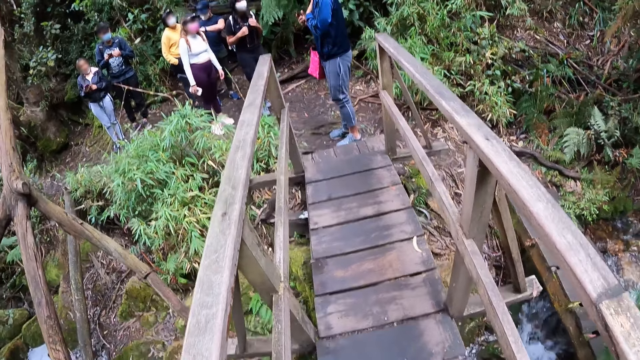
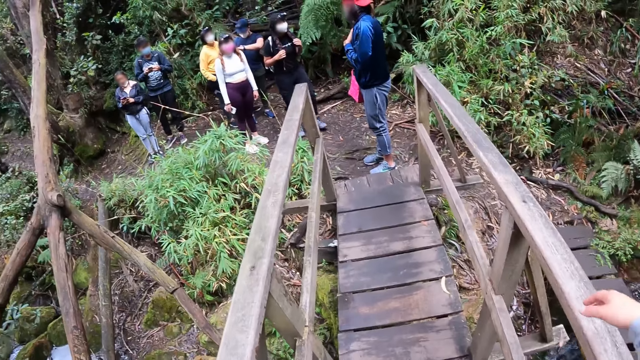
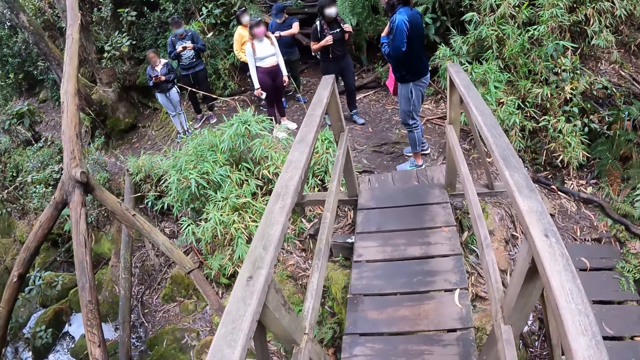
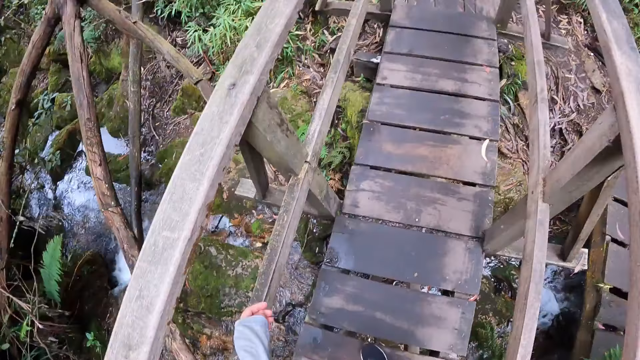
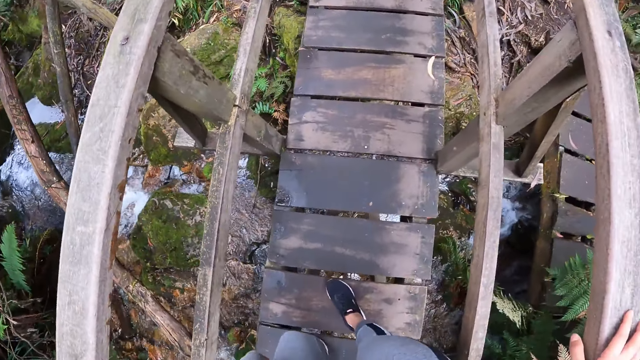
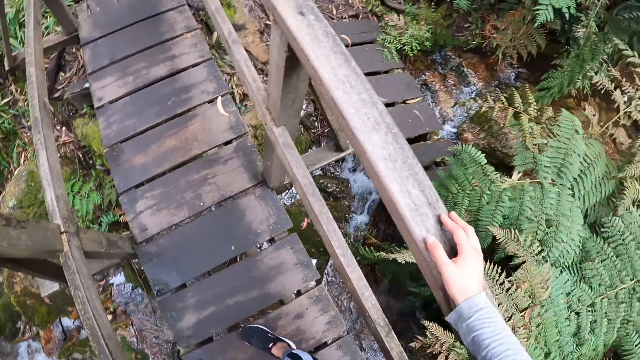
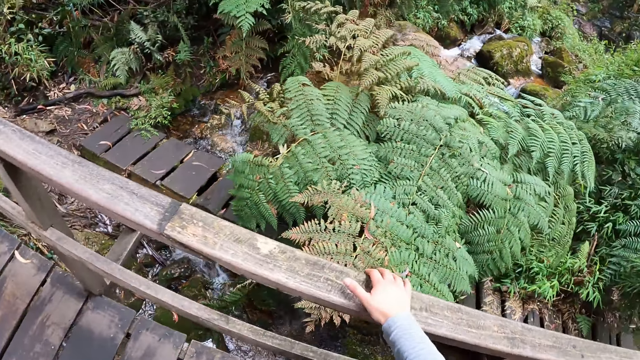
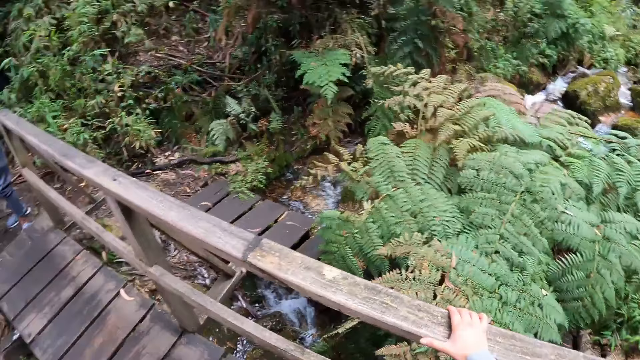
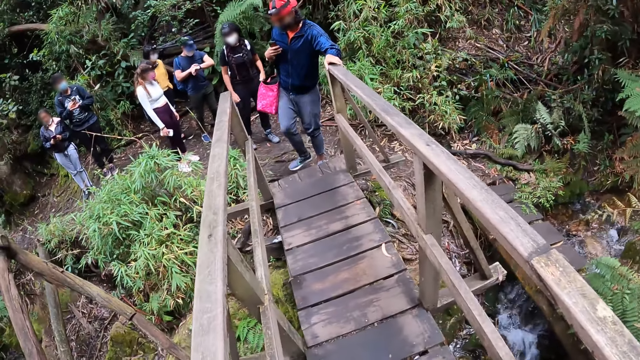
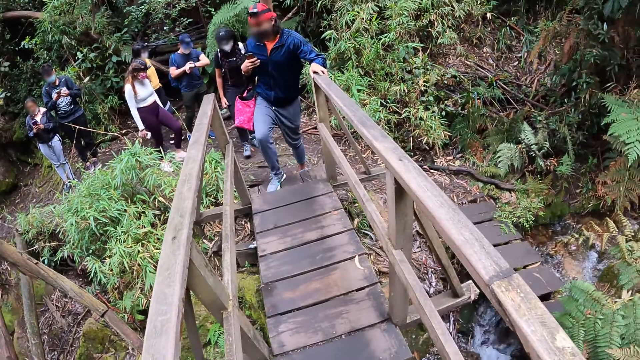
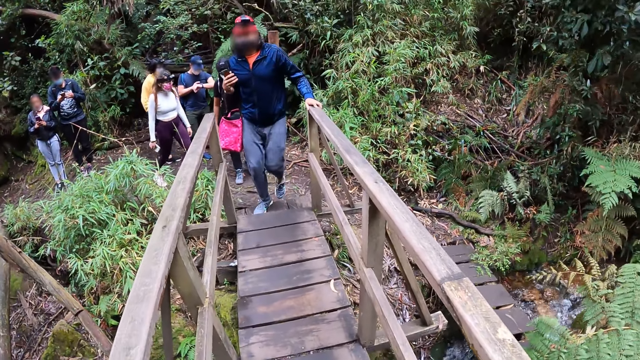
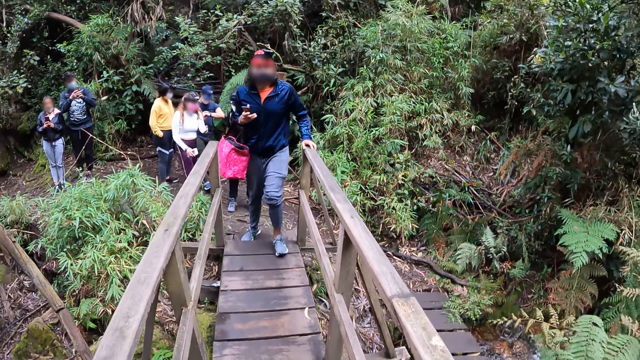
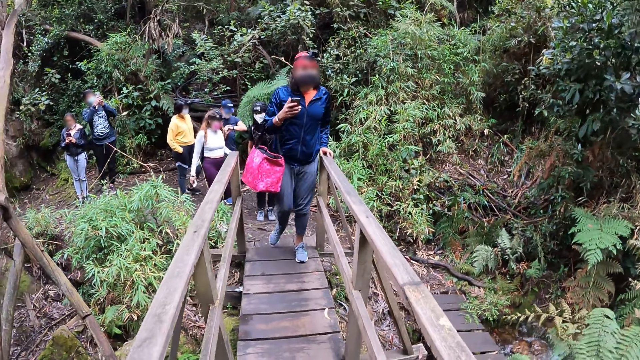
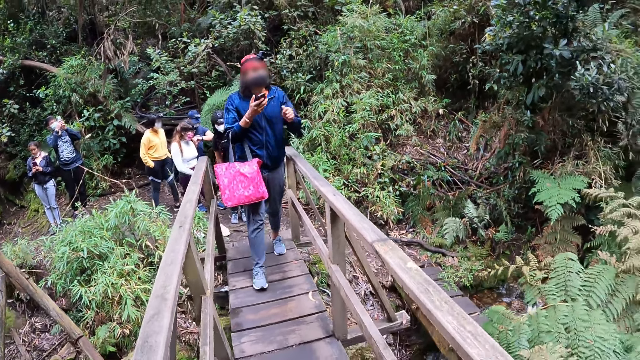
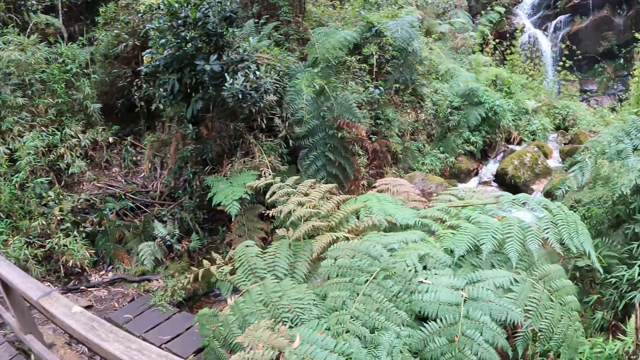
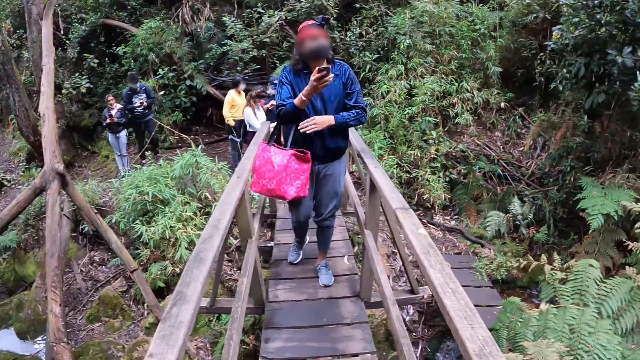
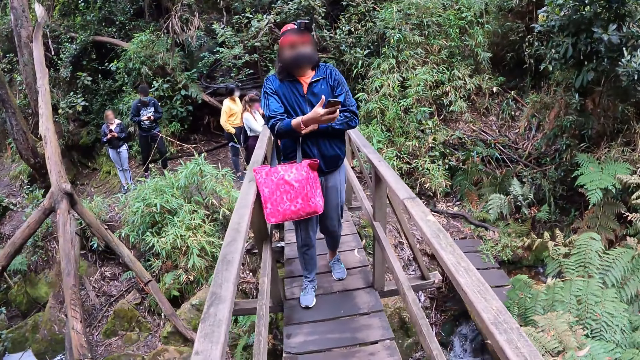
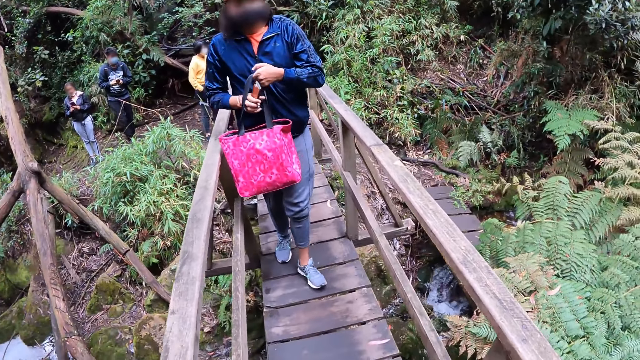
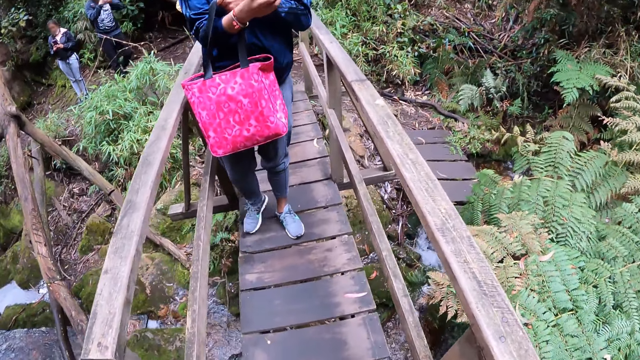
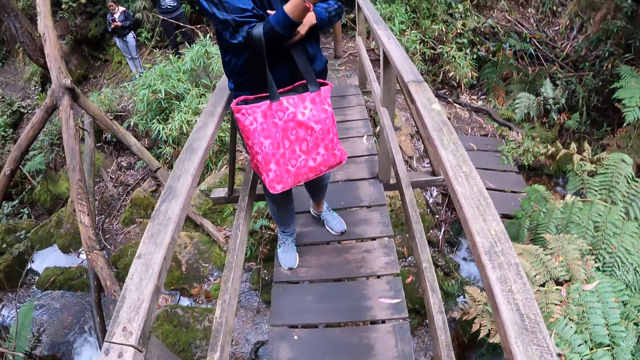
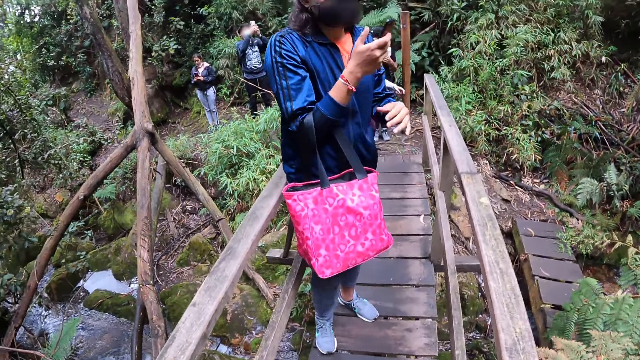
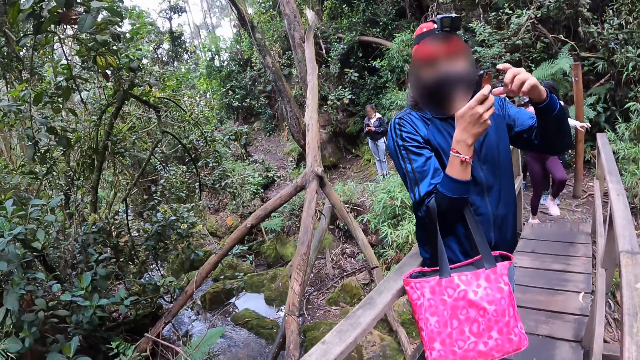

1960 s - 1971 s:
The camera wearer walks across the bridge. She holds a staircase with her right hand. A female walks on the bridge. The female climbs on the wooden bridge. The female points at something. The female adjusts the bag in her right hand with her left hand. The female holds the bag with her hand.

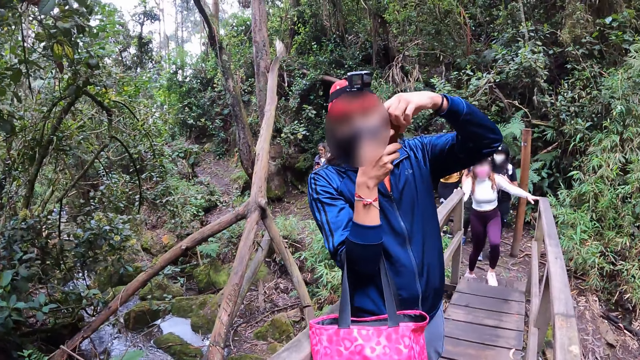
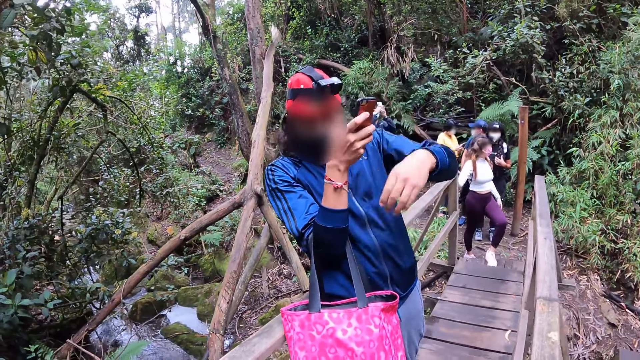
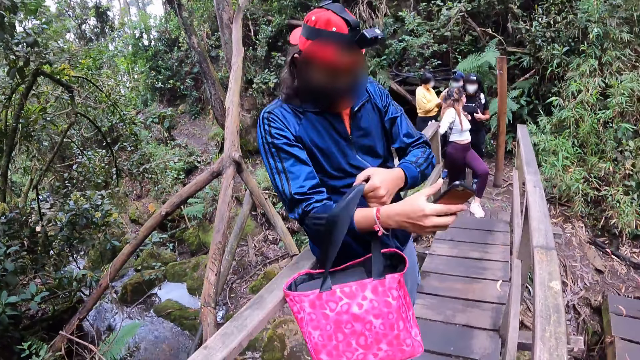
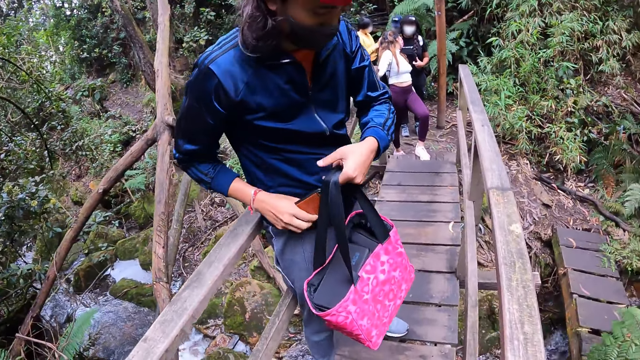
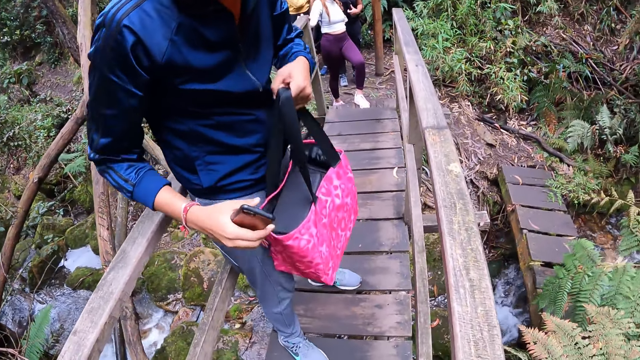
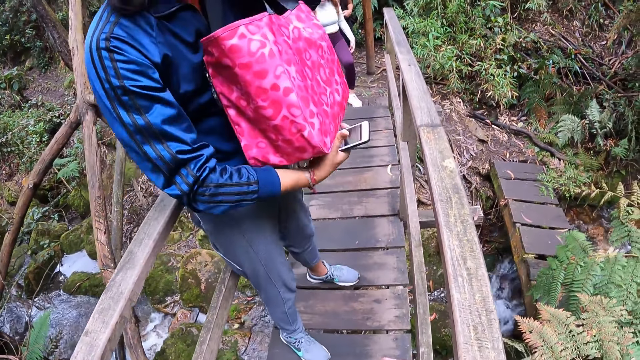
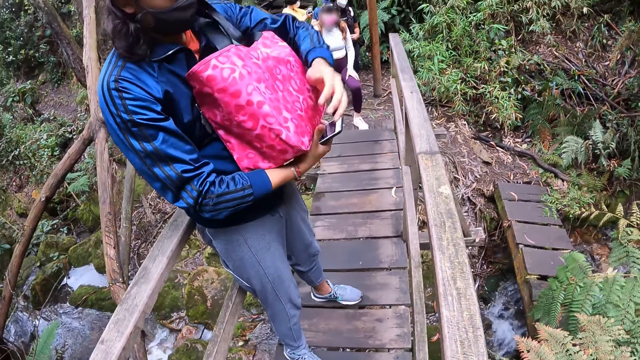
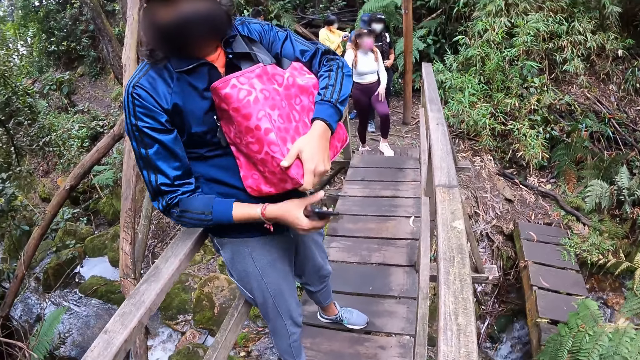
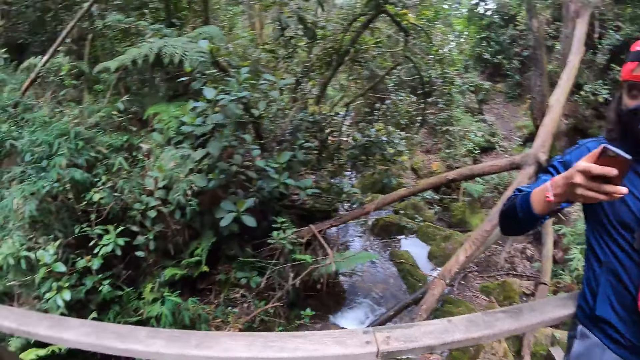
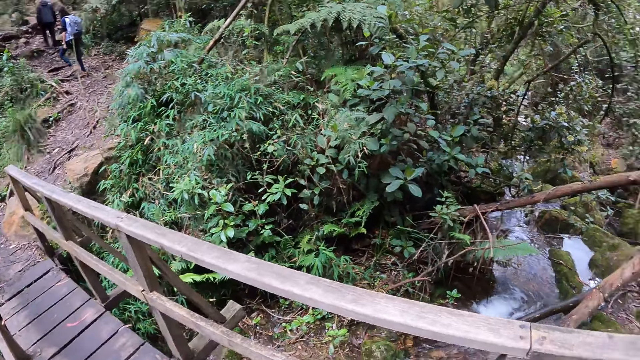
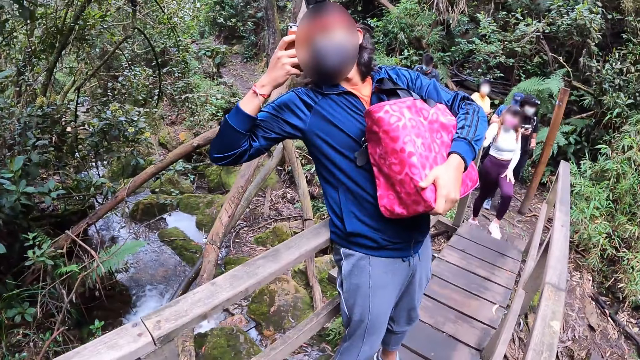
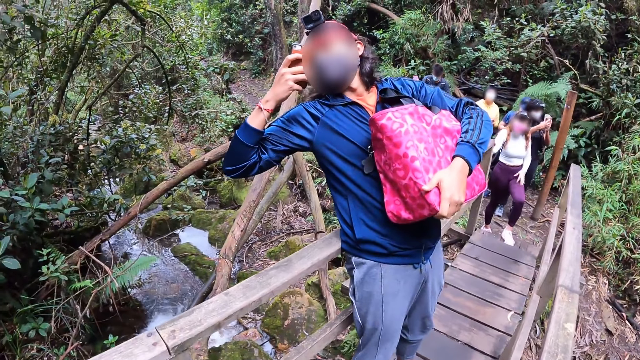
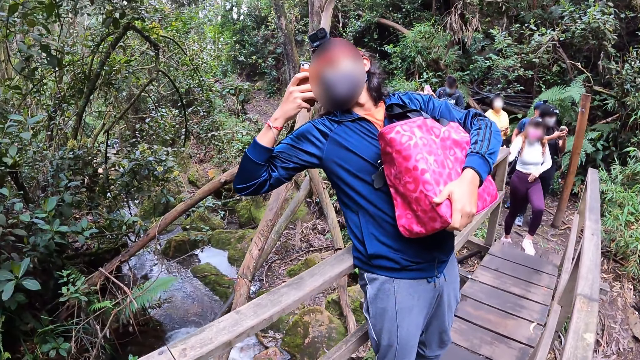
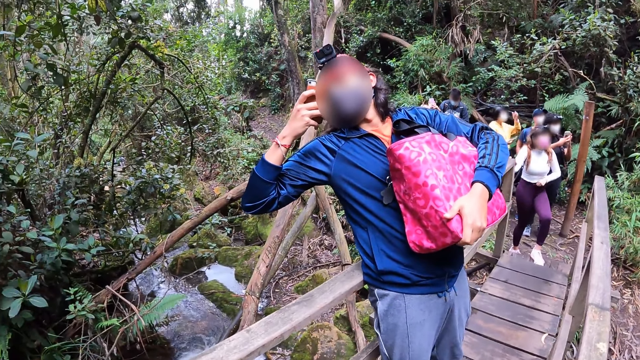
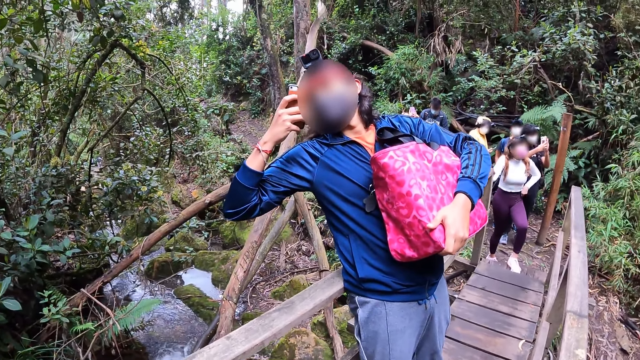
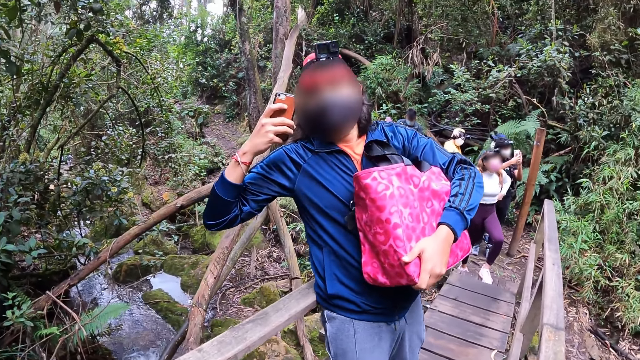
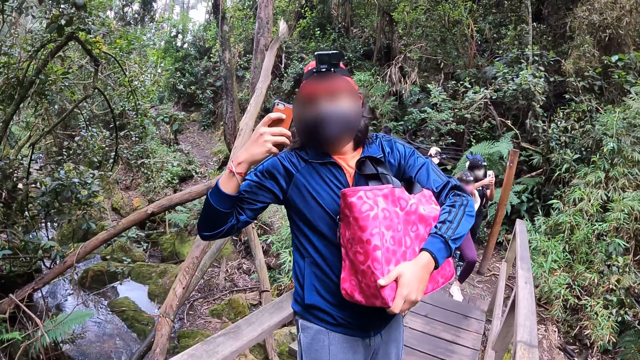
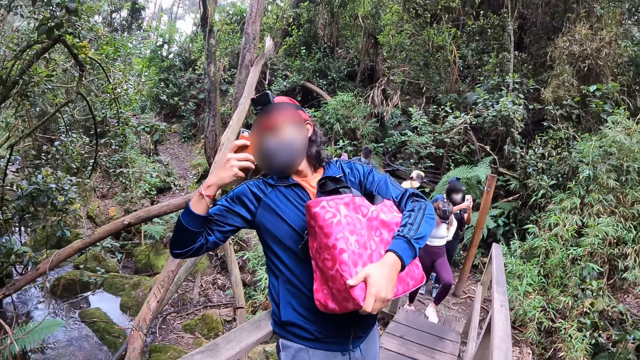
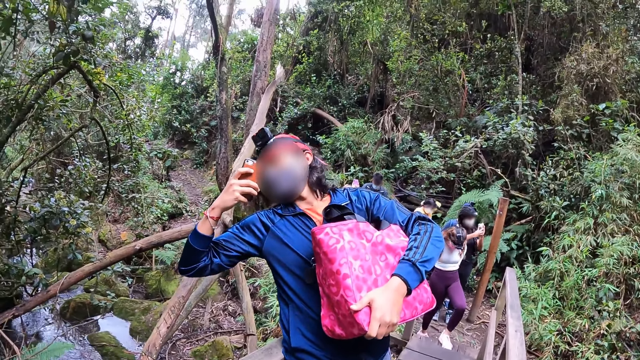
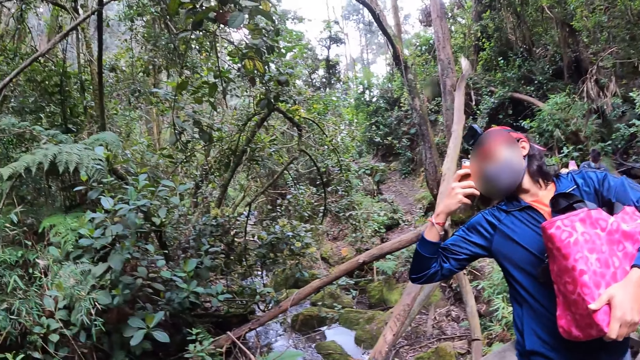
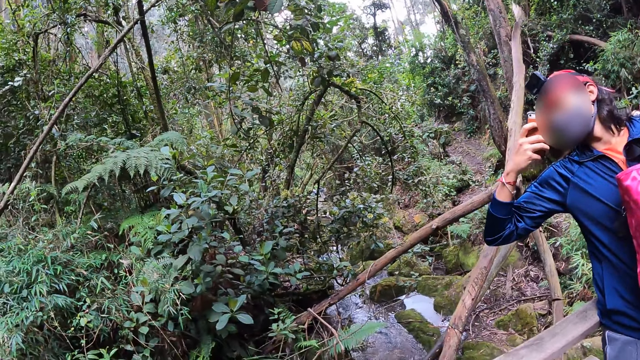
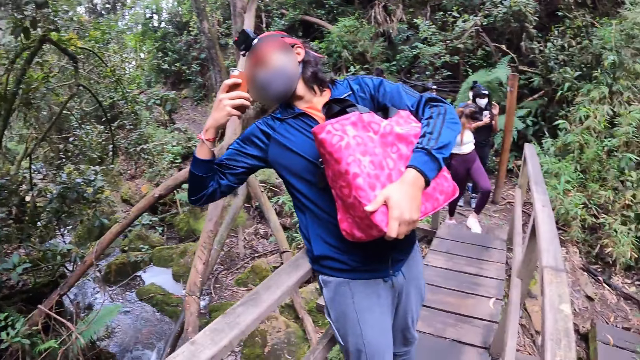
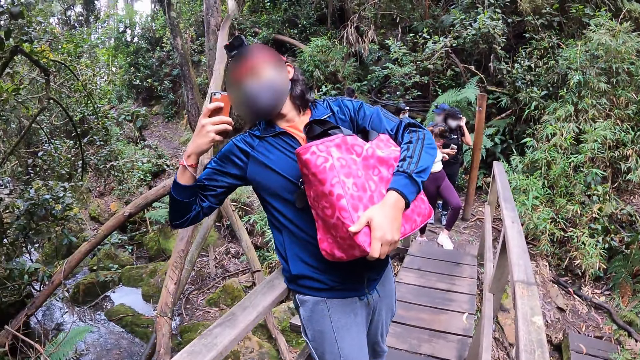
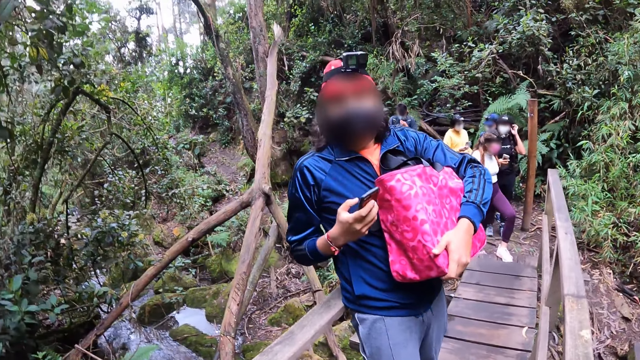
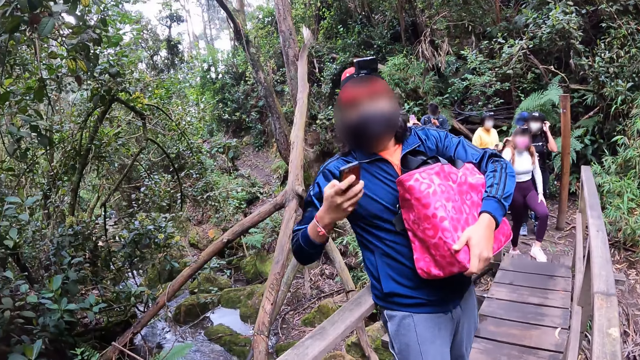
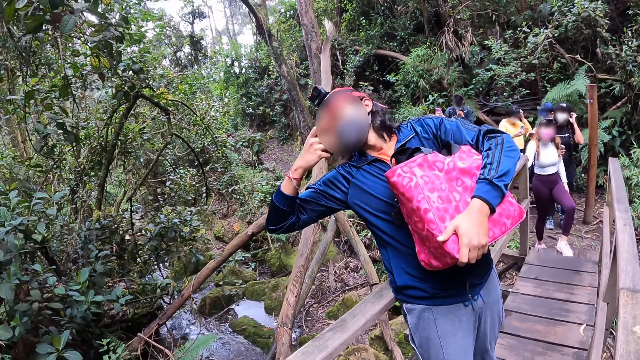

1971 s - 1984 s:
A female takes photos. The female removes the bag in her right hand with her left hand. The female holds the bag in her left hand with both hands. The camera wearer looks around. The female operates the phone with her right hand and takes photos.
